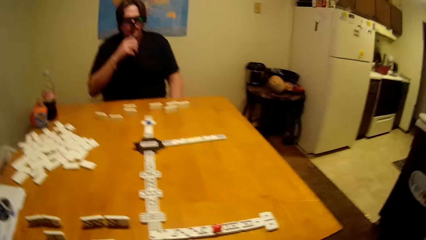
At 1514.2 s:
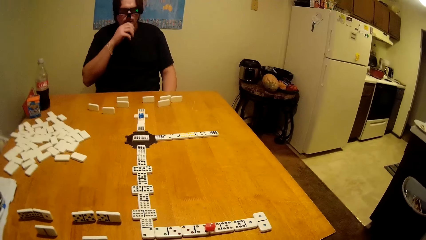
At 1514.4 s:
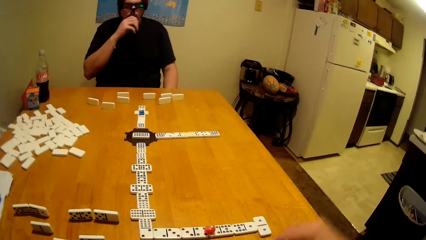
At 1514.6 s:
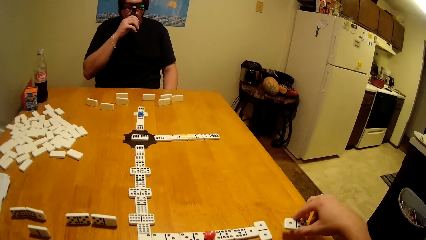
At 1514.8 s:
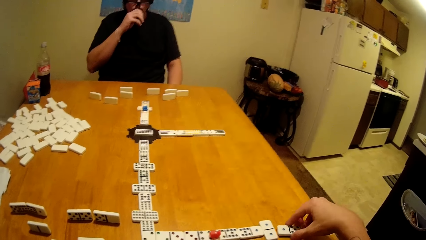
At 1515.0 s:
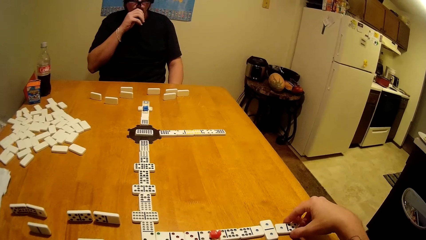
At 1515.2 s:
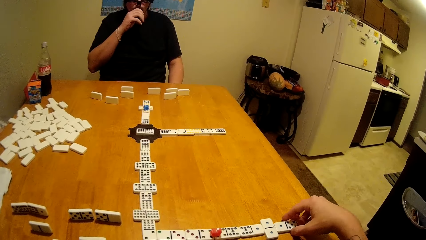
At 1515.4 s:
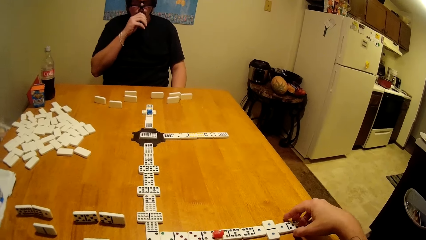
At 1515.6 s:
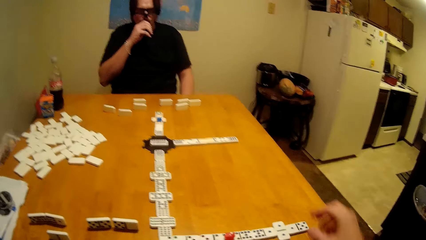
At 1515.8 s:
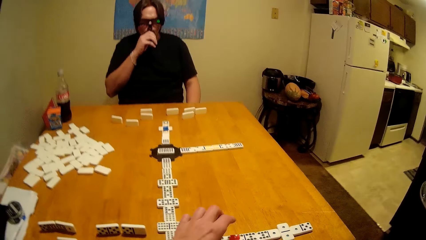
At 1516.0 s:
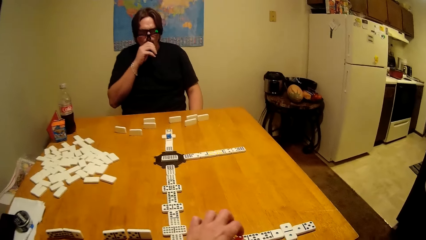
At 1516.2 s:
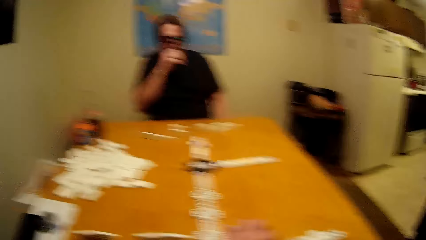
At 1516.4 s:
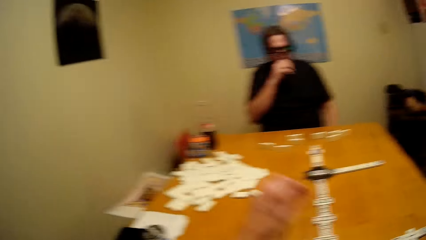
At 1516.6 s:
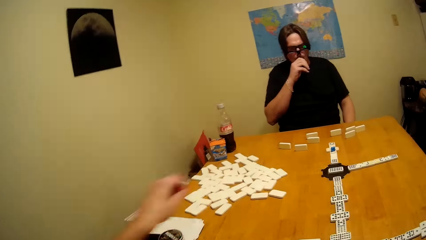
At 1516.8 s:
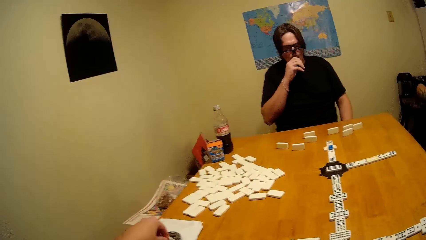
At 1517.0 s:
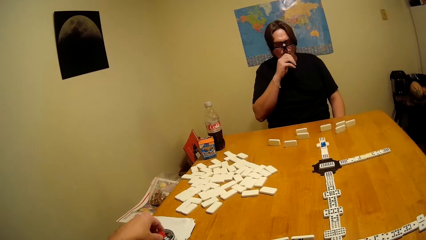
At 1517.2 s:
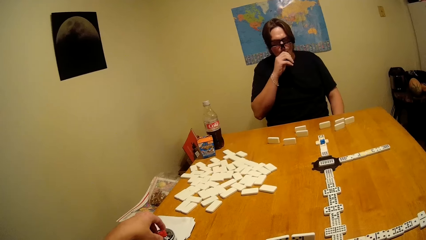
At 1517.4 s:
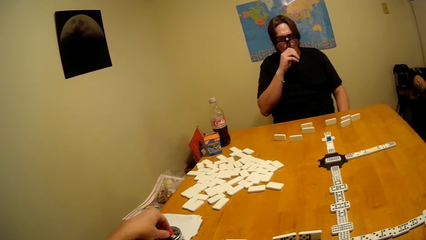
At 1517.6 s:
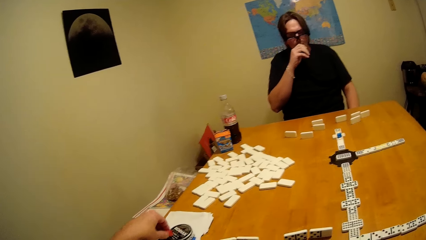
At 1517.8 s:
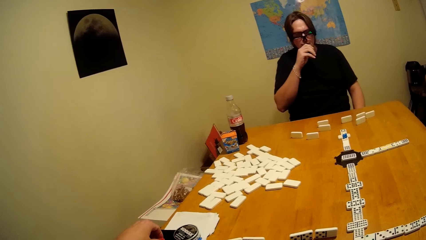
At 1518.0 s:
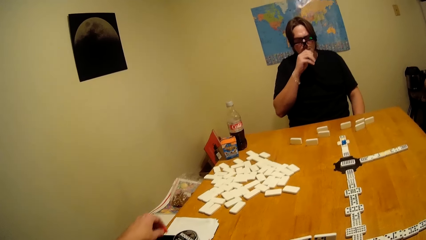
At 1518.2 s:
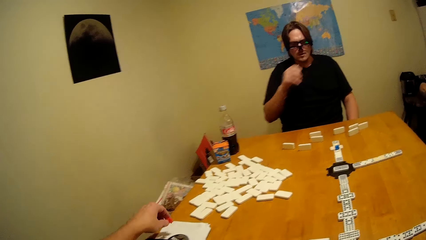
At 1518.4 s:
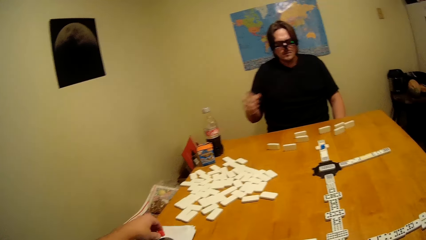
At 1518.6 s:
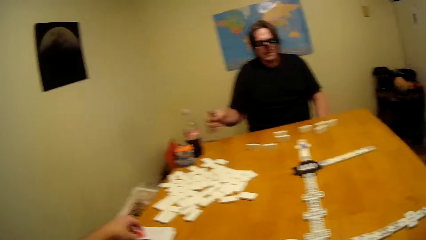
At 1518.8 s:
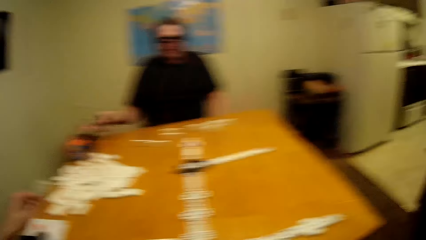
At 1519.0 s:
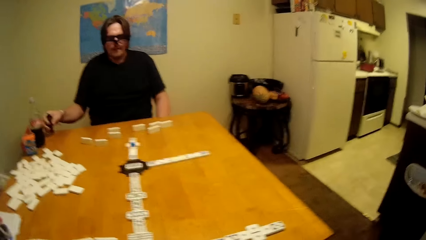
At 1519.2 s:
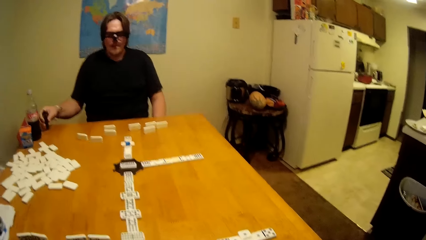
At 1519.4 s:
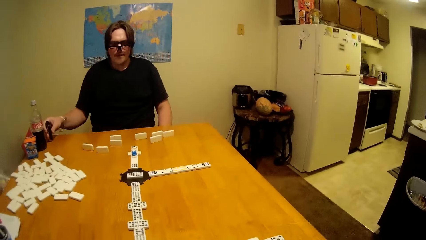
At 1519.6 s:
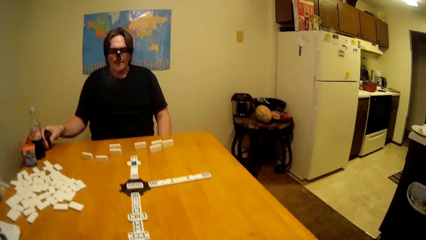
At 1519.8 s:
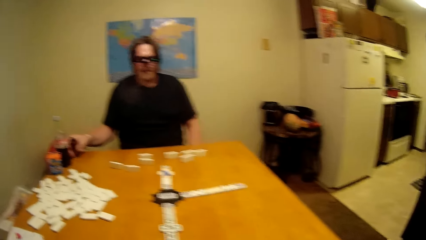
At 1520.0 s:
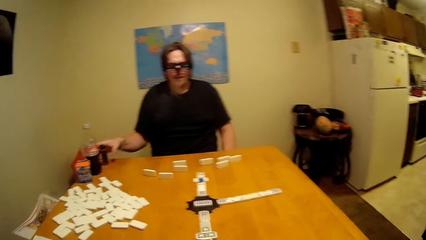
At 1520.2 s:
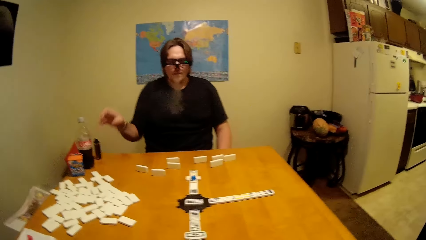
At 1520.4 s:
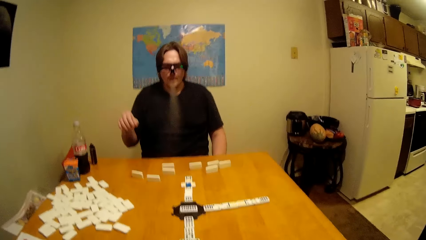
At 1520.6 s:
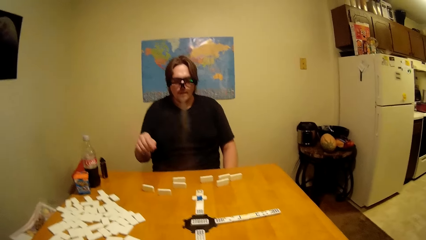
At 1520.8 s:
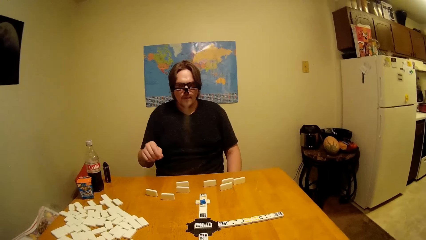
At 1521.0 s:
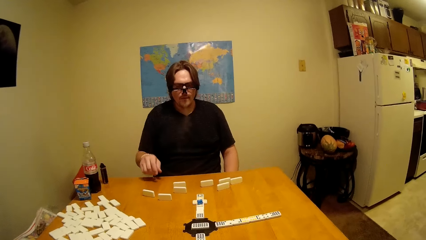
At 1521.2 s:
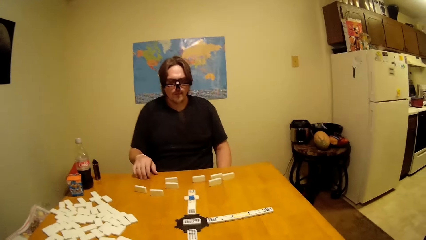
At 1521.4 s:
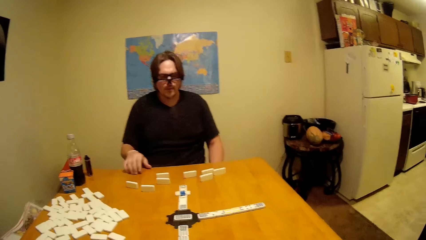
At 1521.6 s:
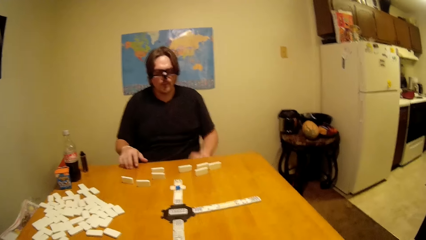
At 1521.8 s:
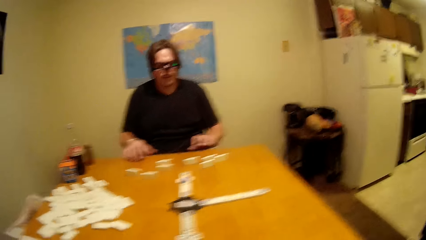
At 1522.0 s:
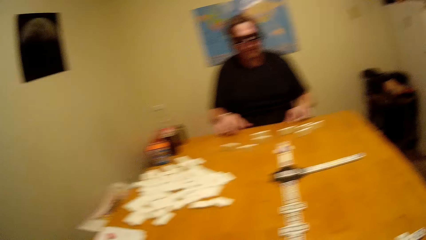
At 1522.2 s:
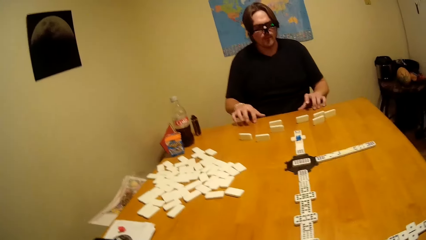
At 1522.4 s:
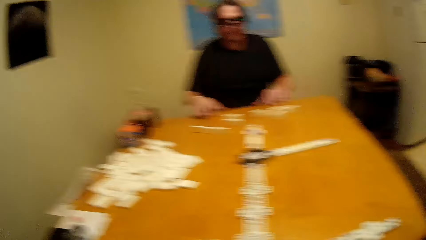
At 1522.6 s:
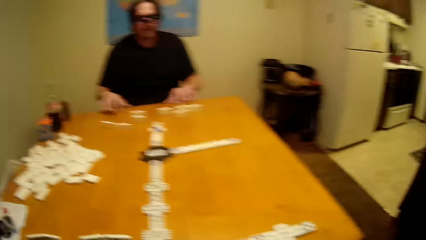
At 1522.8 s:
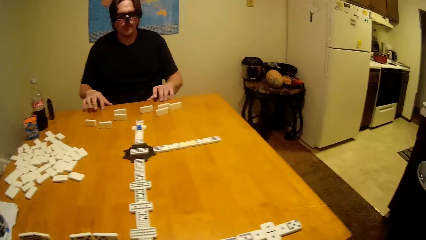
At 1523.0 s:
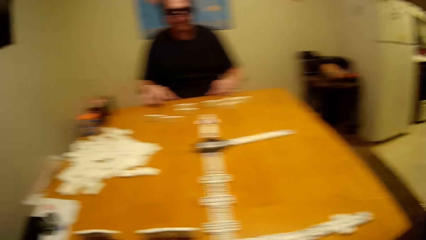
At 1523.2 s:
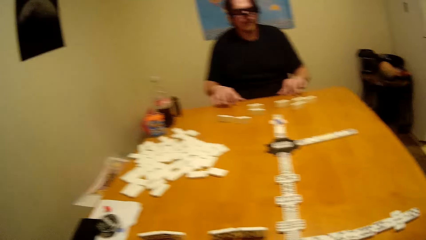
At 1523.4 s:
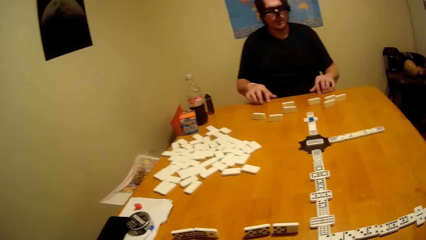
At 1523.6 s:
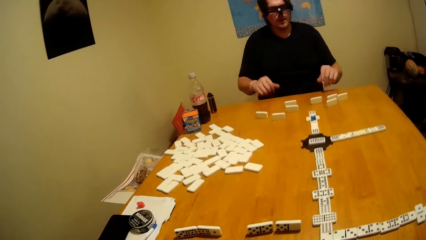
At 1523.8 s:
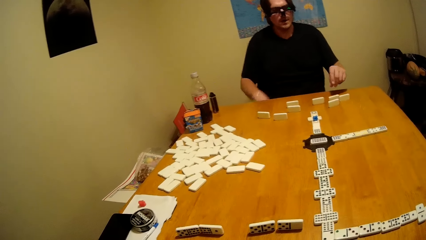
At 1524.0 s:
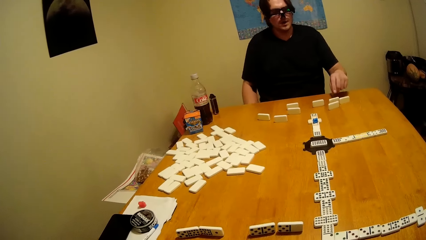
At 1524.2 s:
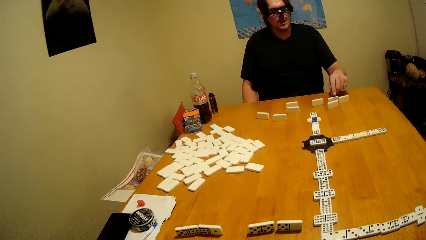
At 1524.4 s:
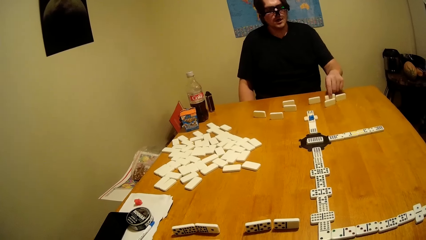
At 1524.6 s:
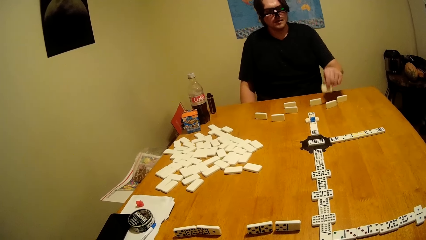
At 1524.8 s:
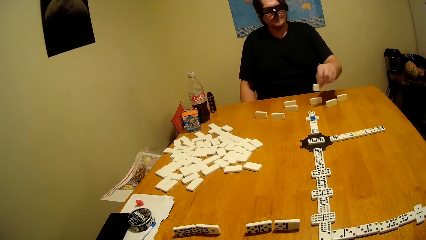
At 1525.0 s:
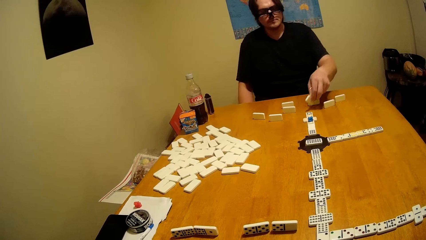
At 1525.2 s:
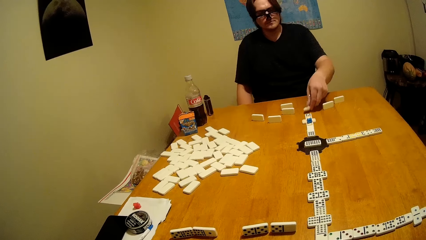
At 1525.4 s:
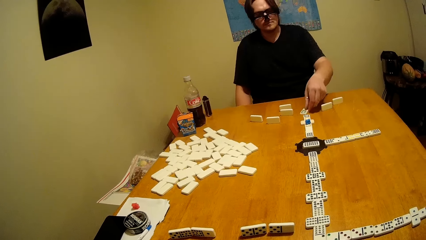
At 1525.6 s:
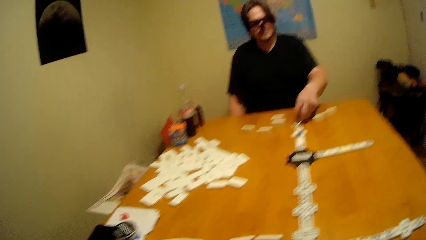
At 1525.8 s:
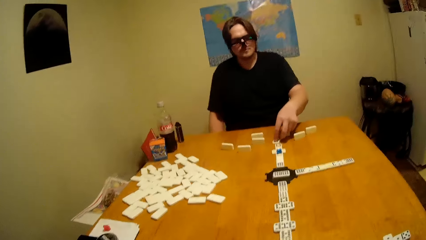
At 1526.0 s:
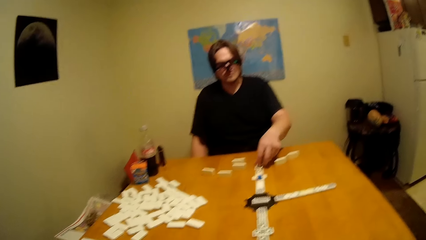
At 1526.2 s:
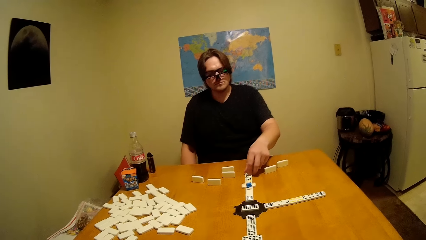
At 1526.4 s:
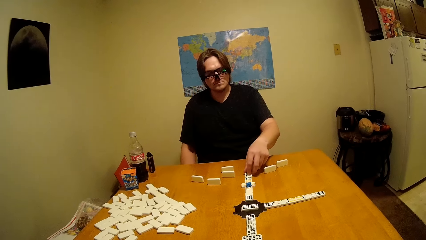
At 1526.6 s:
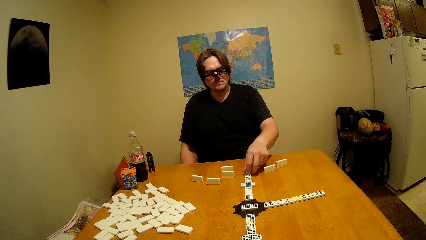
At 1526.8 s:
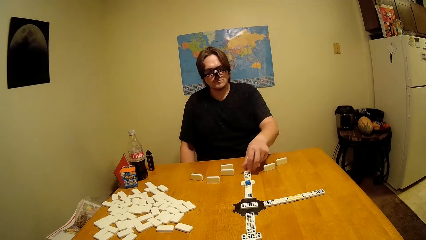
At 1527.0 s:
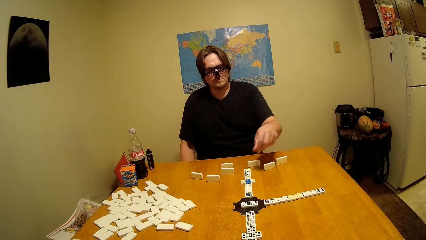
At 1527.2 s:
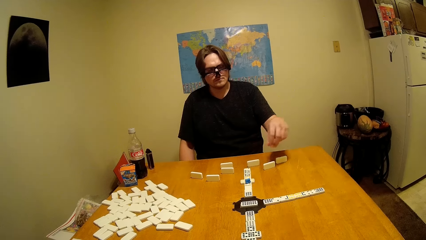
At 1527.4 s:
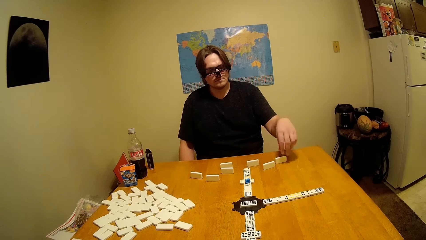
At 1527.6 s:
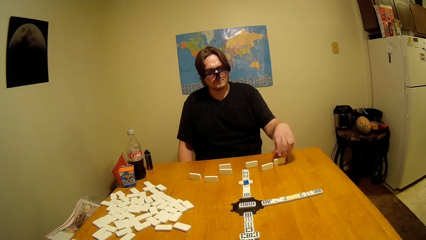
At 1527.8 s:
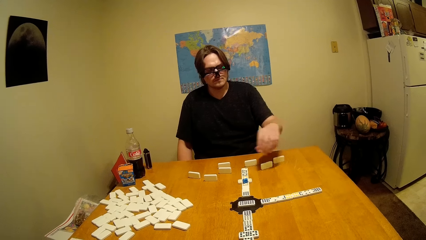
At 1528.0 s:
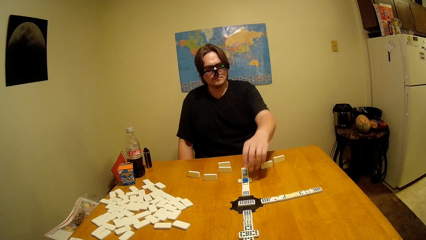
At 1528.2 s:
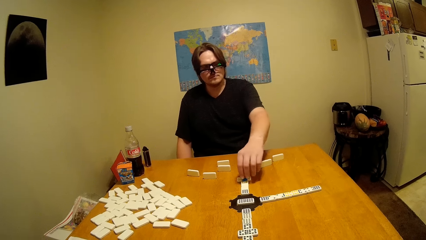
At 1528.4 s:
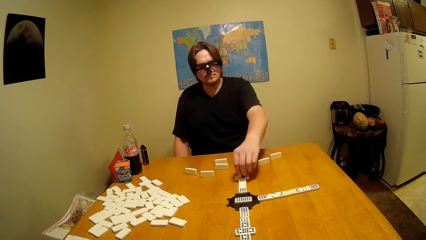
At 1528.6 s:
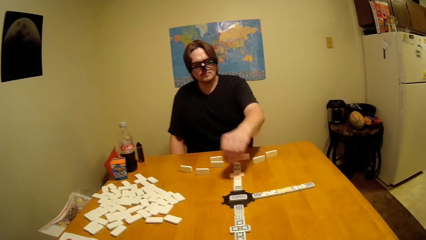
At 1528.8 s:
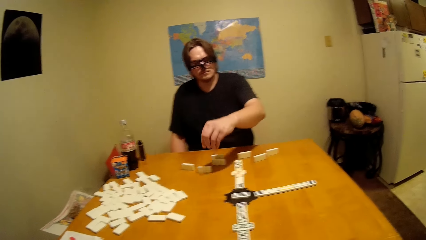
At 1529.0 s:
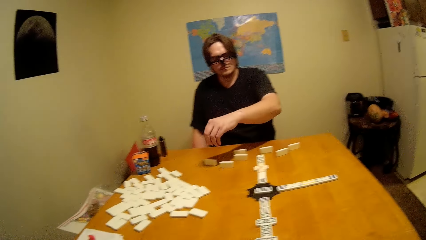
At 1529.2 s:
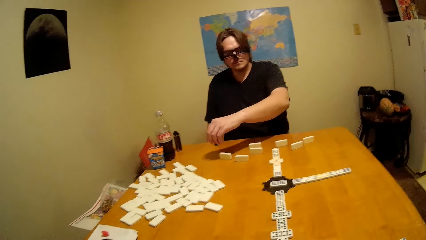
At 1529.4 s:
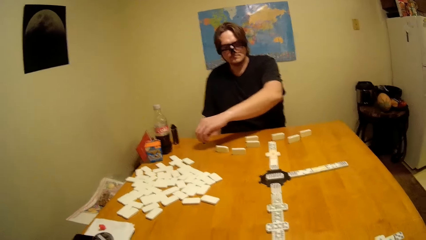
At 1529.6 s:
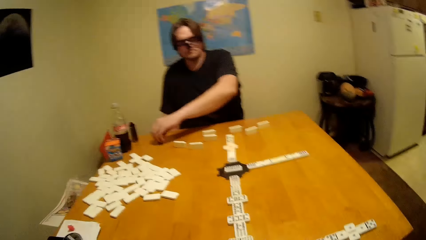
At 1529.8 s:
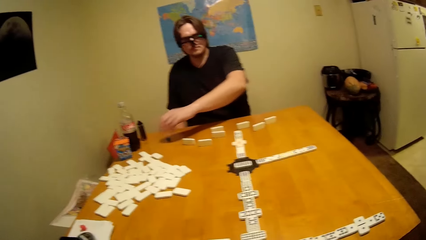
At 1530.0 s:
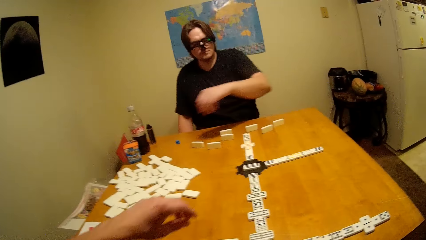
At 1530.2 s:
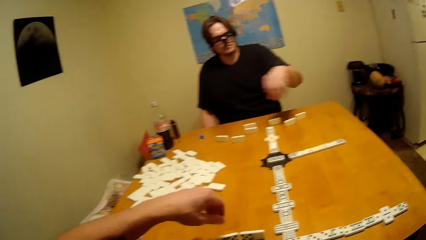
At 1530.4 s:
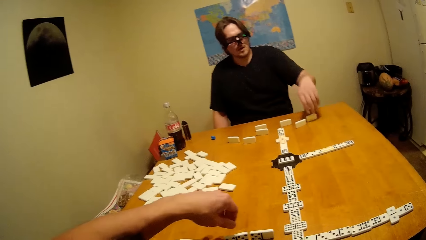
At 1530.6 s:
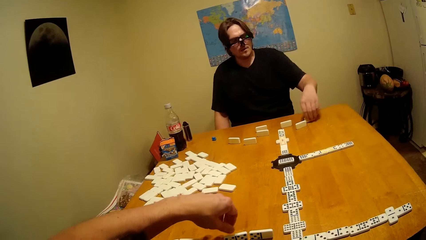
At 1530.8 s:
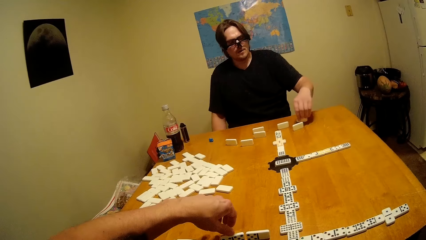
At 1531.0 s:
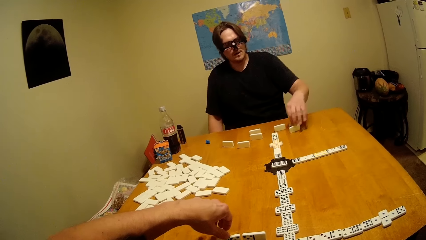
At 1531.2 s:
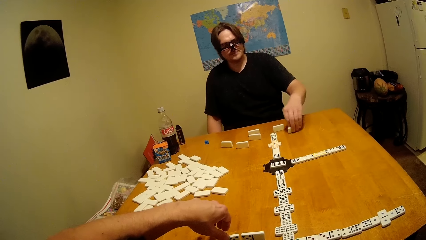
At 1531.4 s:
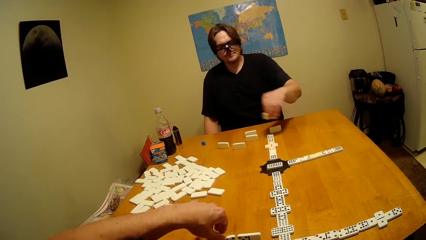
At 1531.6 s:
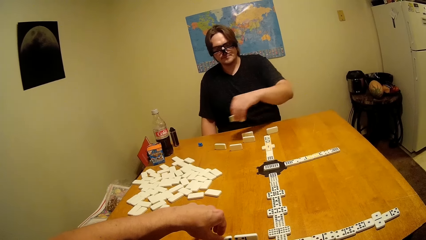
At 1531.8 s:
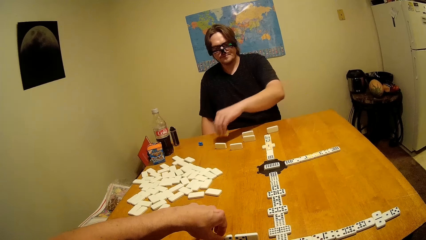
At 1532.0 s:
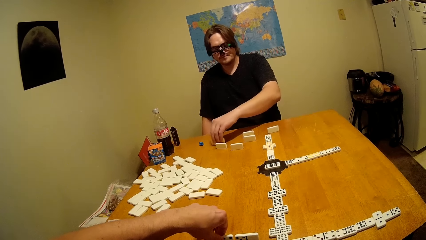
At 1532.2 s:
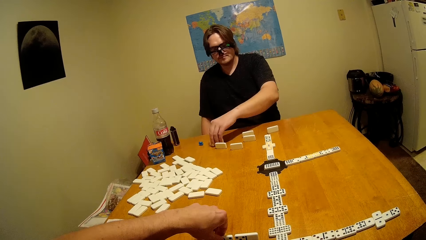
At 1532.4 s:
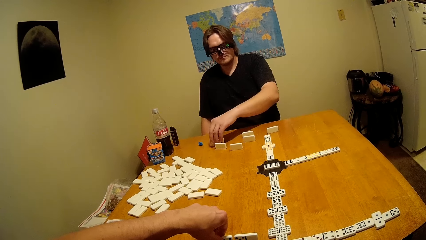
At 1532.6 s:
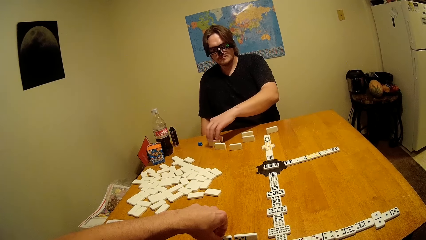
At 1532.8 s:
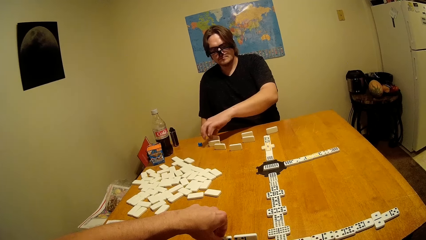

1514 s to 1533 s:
A person plays a dominoes game.
